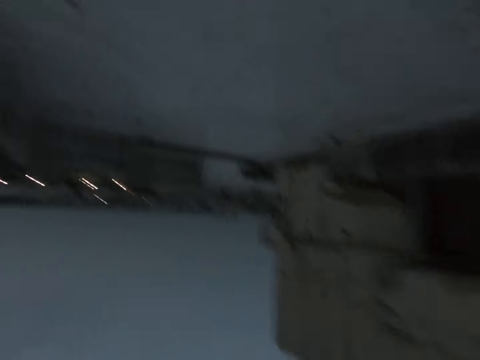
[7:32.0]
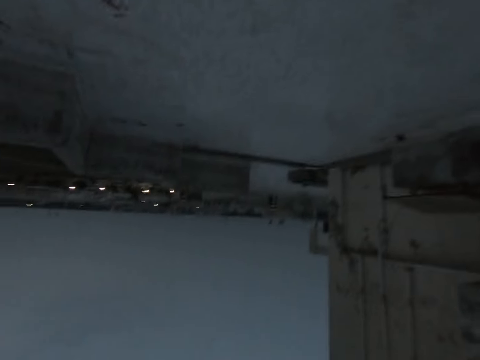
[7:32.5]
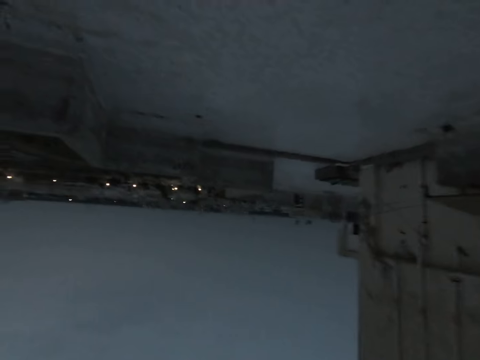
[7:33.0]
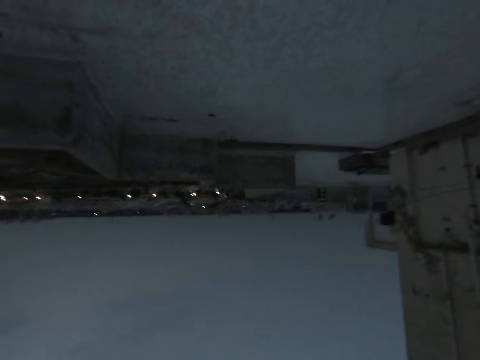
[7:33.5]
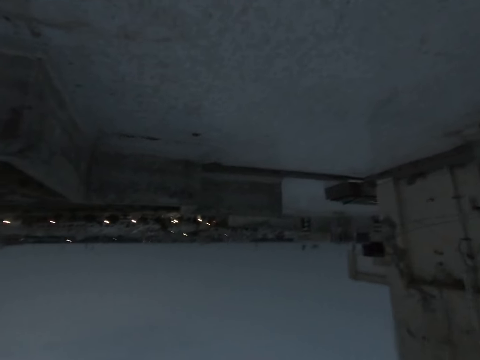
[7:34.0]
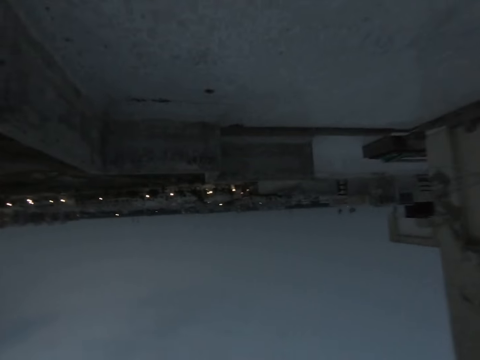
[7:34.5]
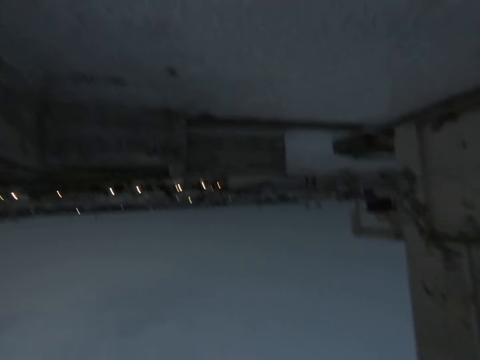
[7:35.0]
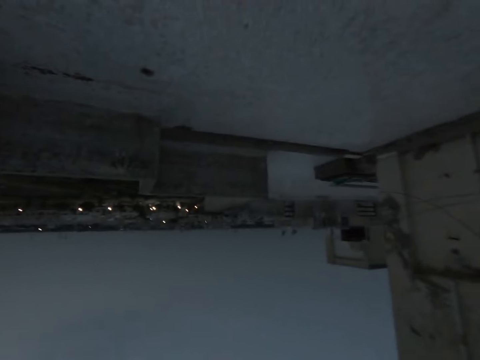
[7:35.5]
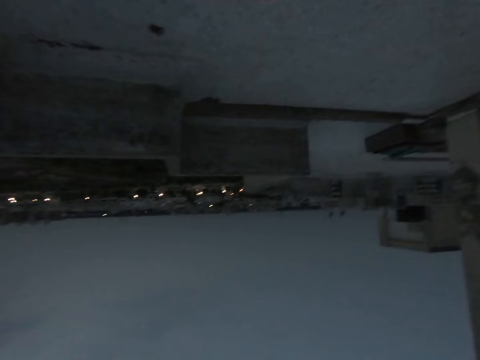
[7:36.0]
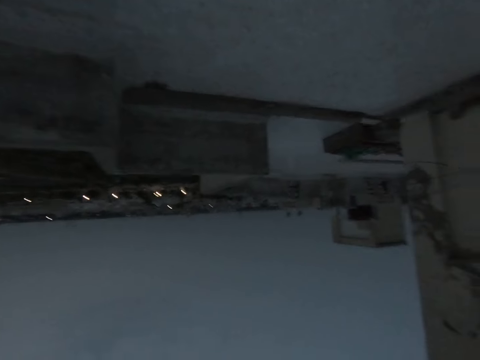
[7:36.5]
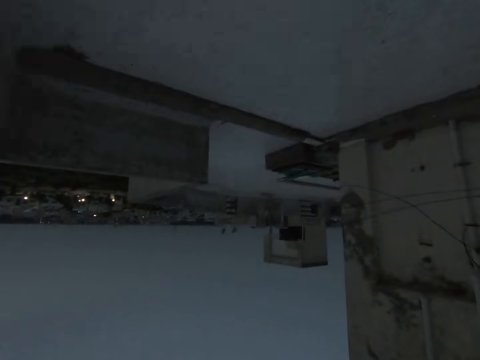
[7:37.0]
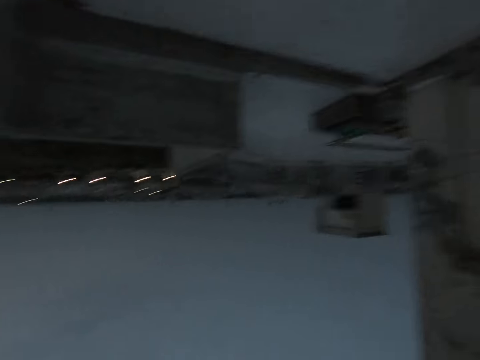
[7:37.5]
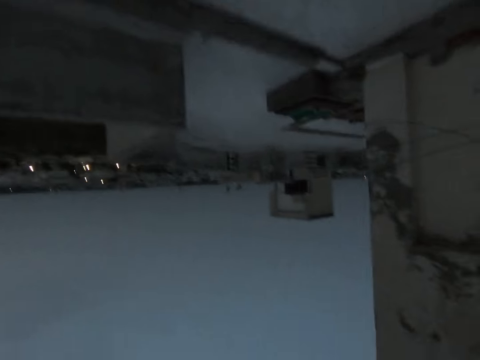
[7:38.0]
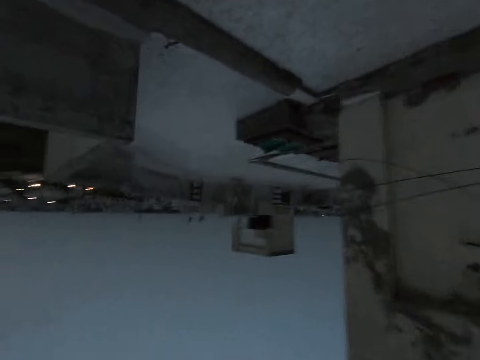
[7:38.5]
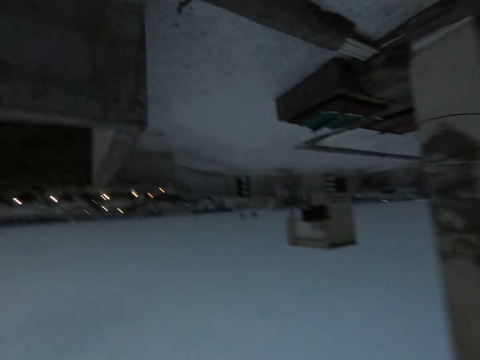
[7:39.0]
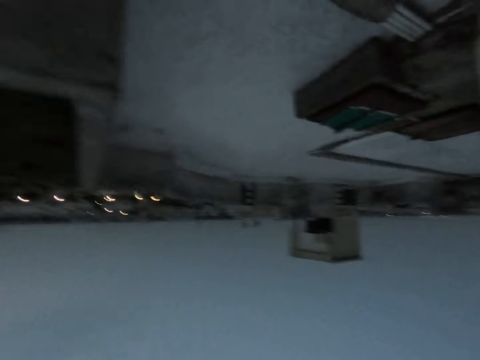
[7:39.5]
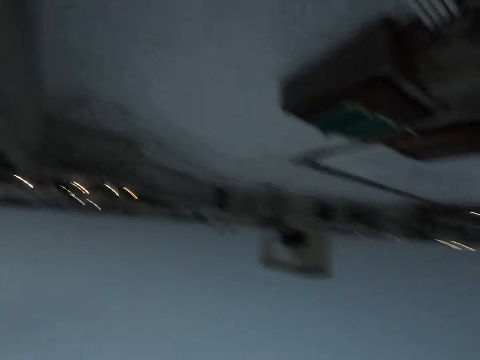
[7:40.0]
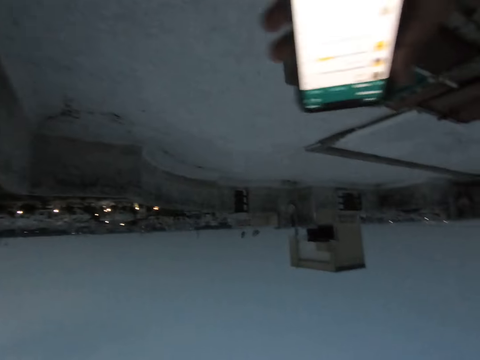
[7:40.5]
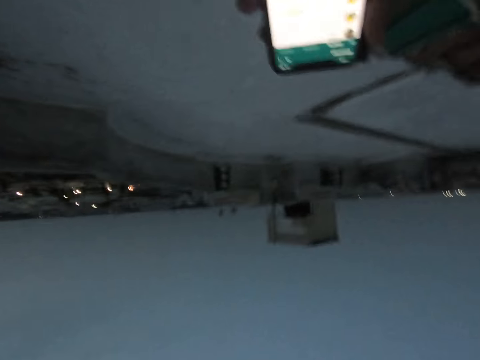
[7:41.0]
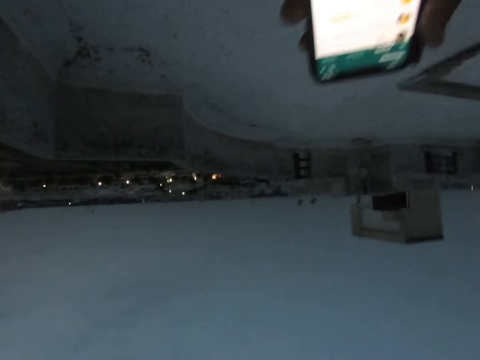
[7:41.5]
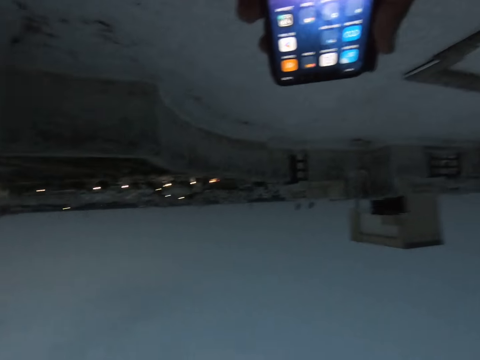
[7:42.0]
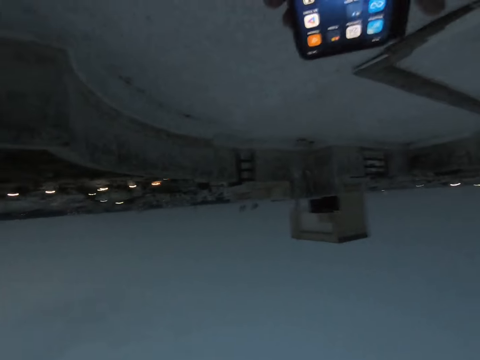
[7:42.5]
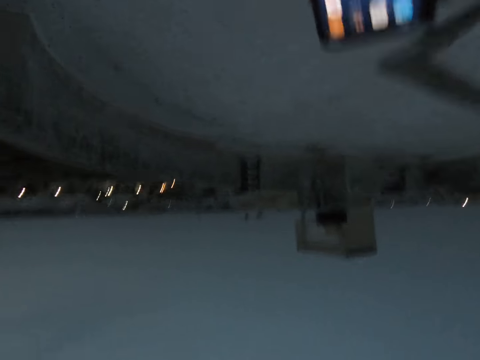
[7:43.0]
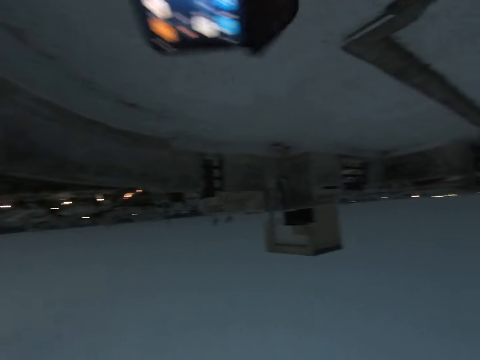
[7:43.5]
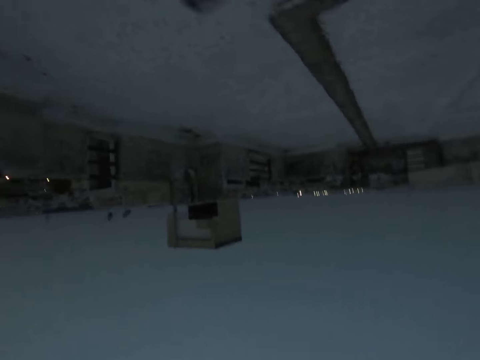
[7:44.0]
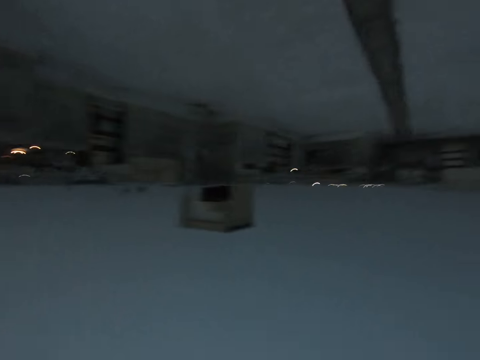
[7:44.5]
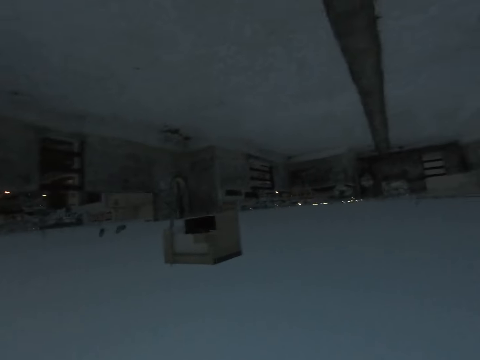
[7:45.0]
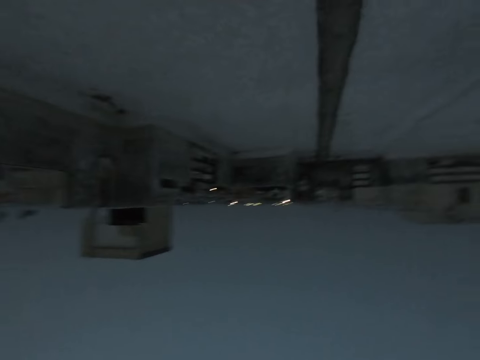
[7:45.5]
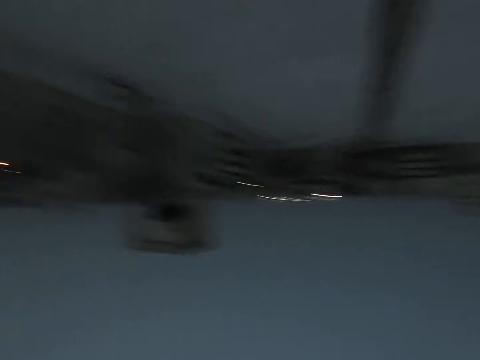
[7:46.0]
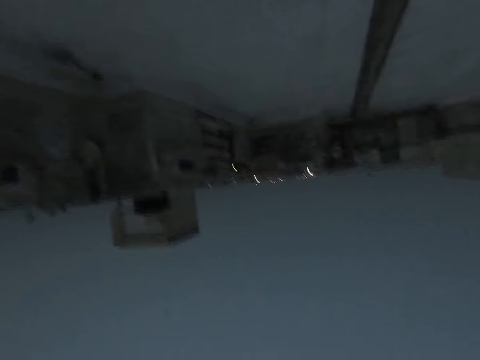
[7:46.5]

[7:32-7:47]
The camera wearer adjusts a camera. He walks outside. He operates the phone with his right hand. He looks at the phone. He closes the phone with his right hand. He walks outside.

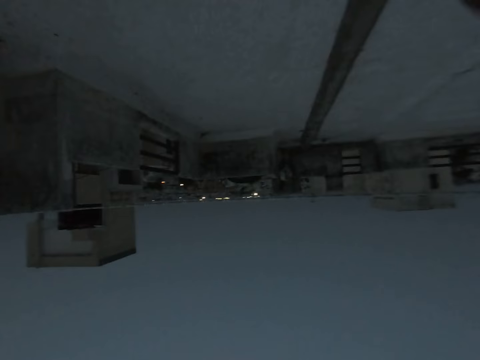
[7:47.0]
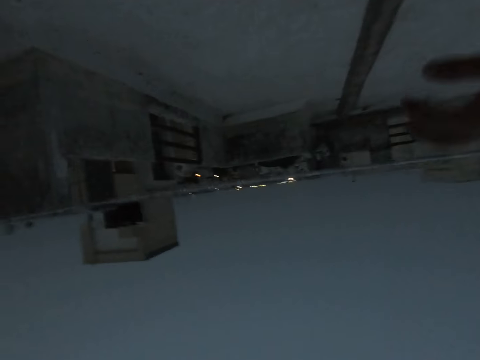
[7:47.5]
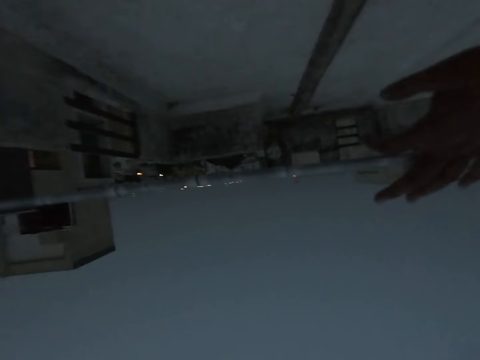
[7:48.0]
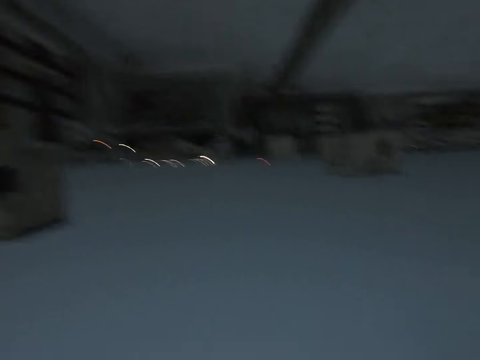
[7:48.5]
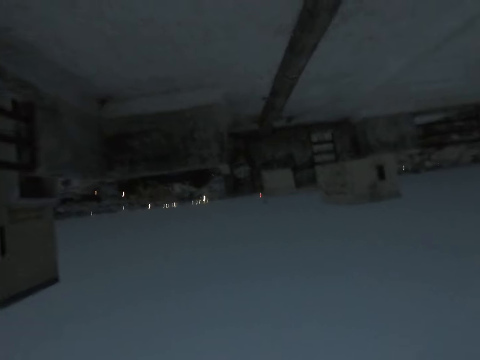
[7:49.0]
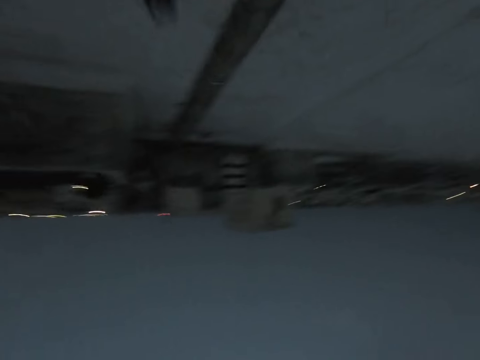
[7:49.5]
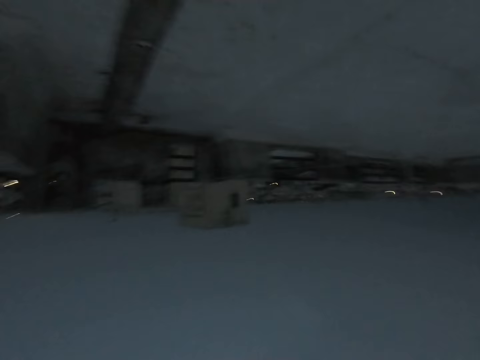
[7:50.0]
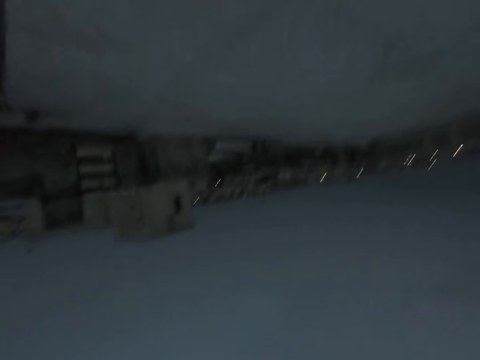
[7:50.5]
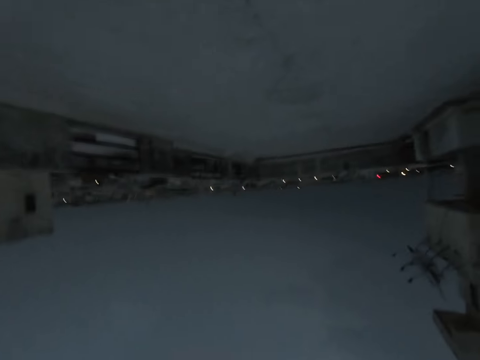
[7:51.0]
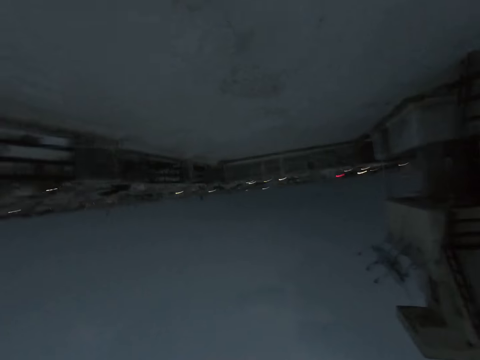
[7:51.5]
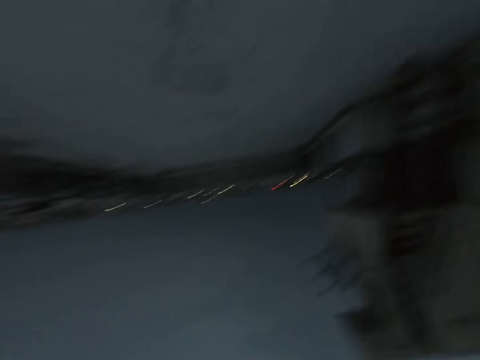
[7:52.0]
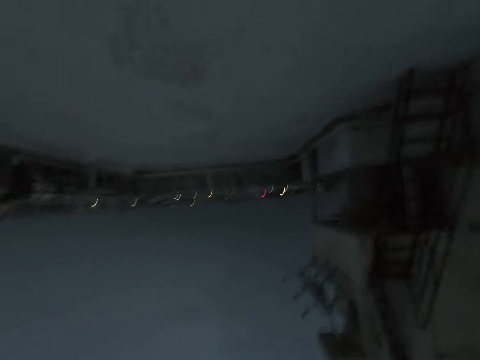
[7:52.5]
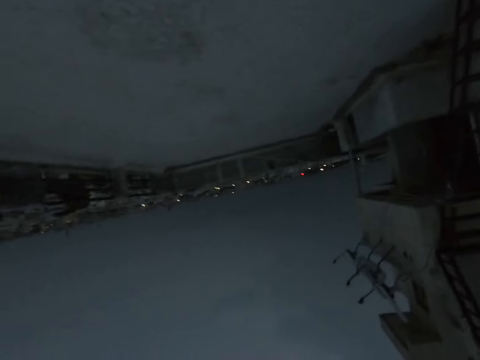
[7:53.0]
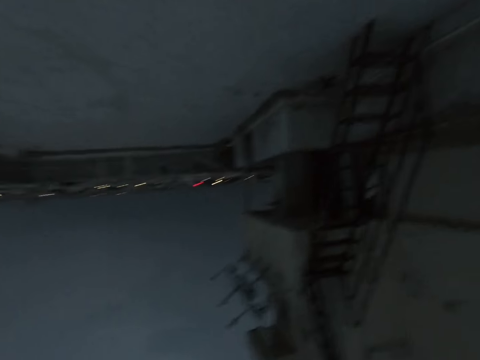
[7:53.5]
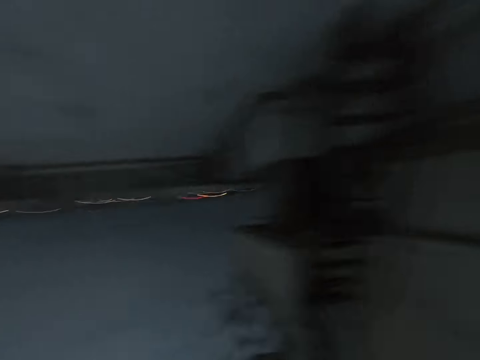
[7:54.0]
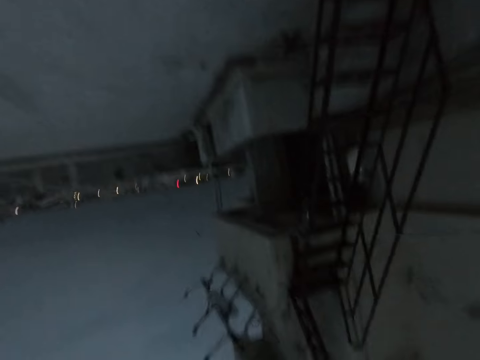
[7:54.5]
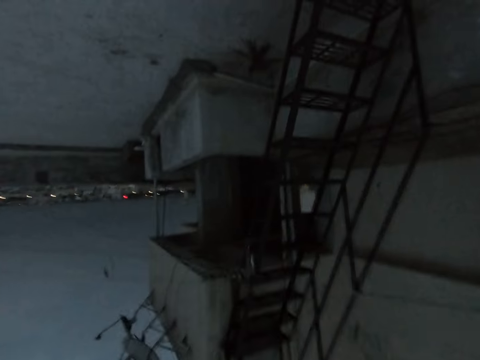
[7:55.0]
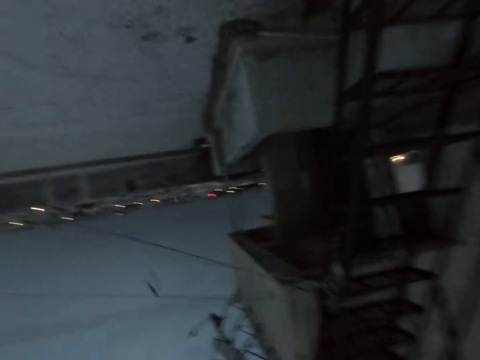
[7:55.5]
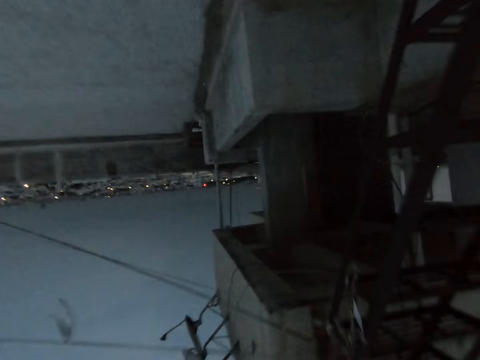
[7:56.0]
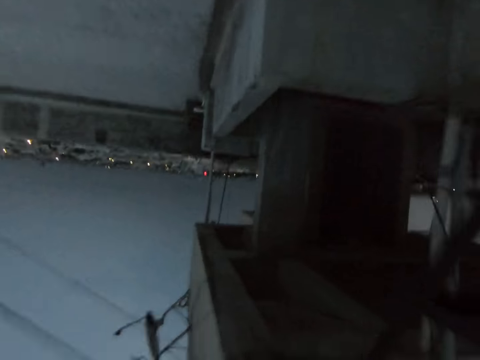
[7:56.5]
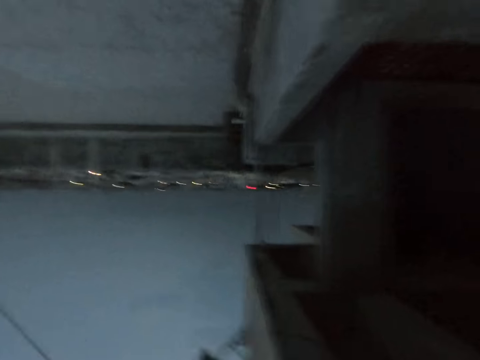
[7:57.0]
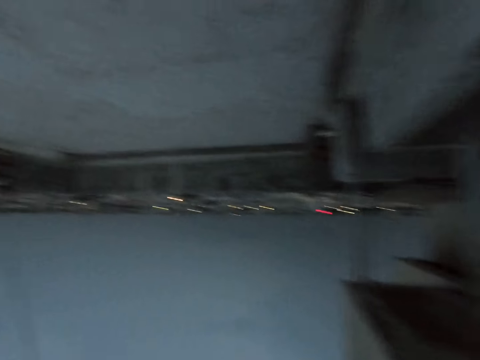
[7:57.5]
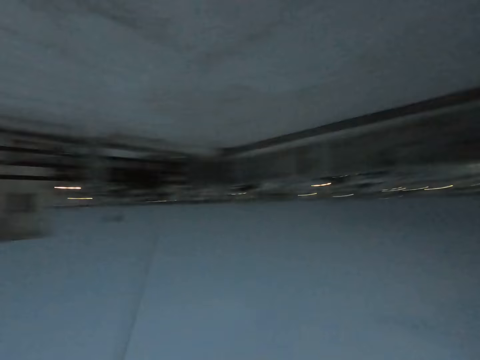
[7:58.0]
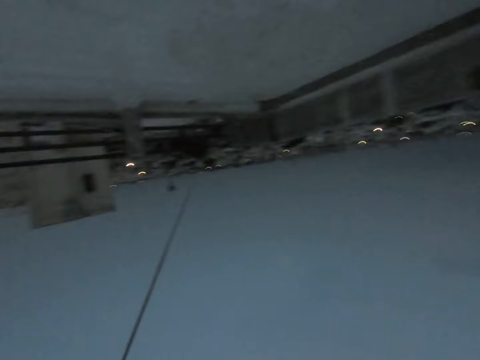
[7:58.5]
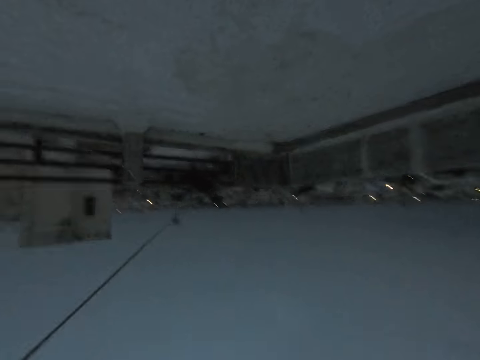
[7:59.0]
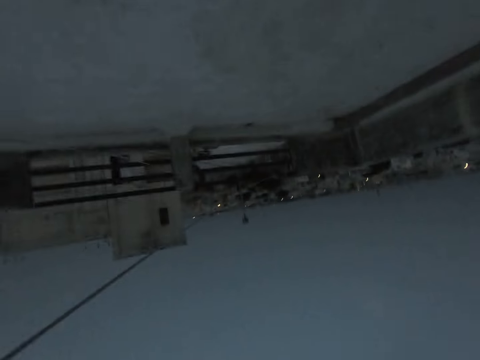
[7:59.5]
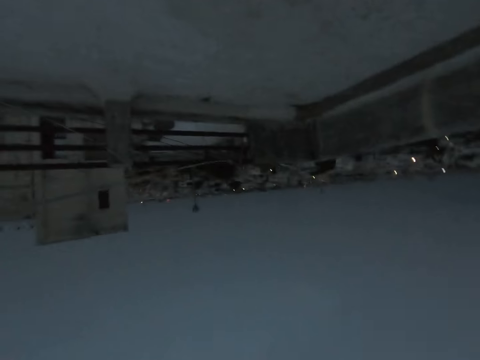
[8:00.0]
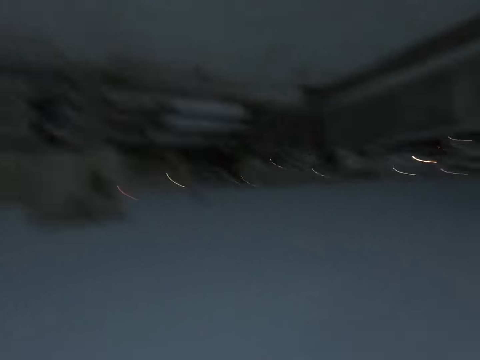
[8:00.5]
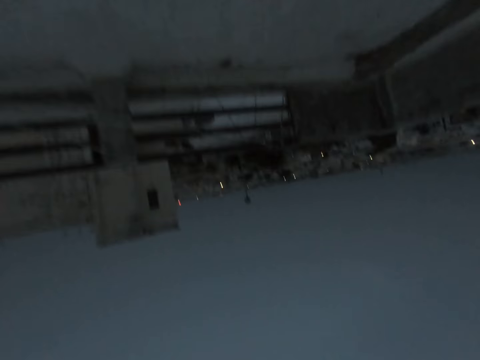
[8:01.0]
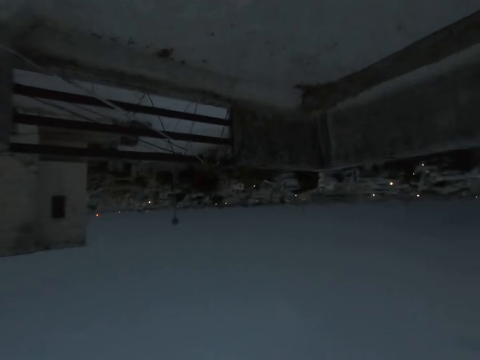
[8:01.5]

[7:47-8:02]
The camera wearer moves a string with his right hand. He walks outside. He looks at a staircase. He walks outside.
